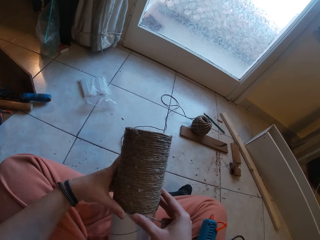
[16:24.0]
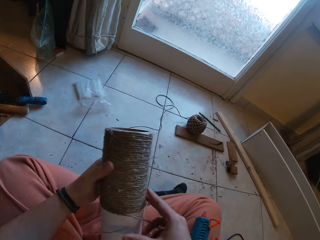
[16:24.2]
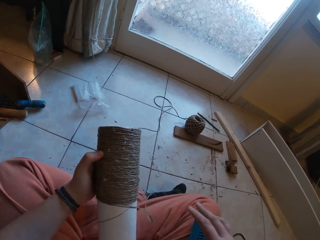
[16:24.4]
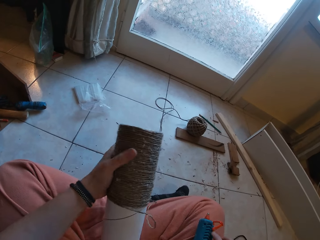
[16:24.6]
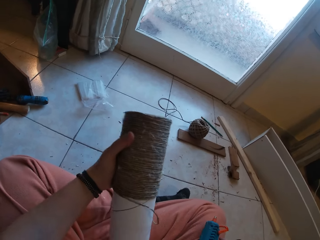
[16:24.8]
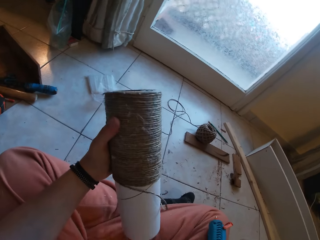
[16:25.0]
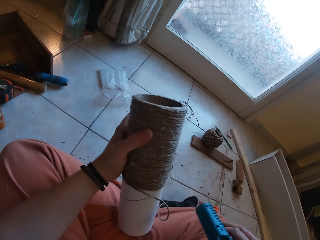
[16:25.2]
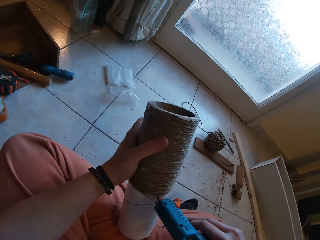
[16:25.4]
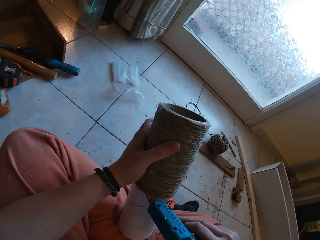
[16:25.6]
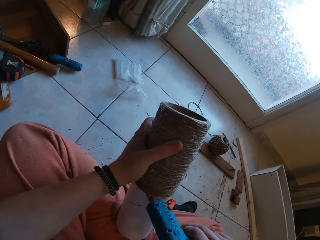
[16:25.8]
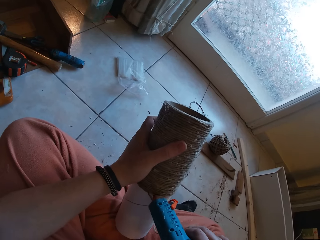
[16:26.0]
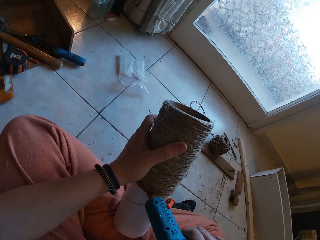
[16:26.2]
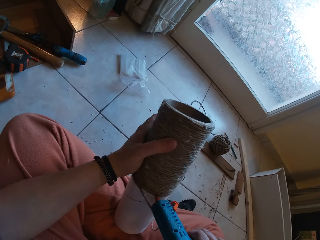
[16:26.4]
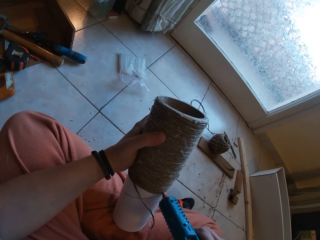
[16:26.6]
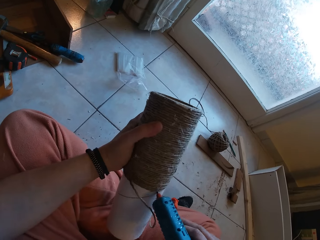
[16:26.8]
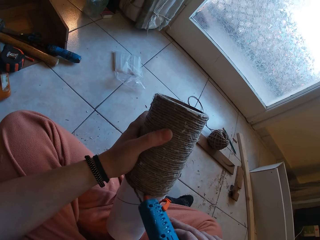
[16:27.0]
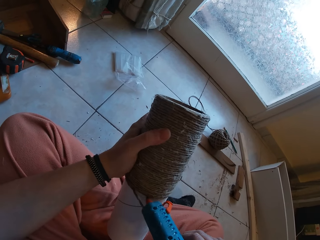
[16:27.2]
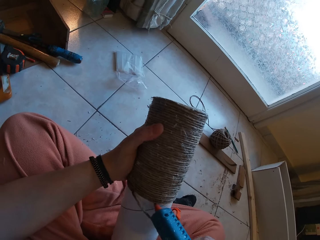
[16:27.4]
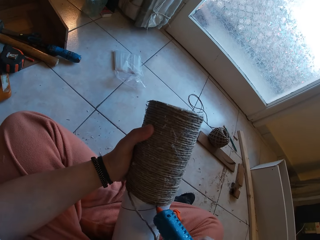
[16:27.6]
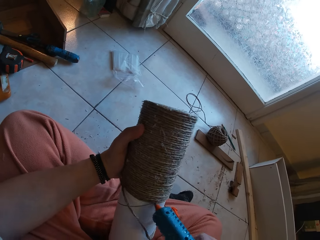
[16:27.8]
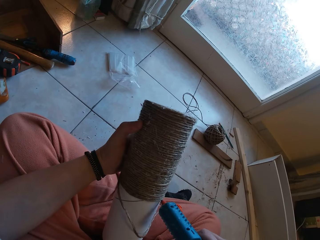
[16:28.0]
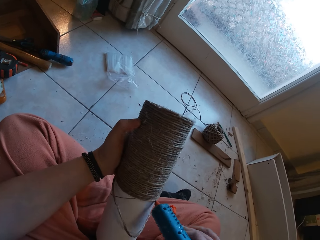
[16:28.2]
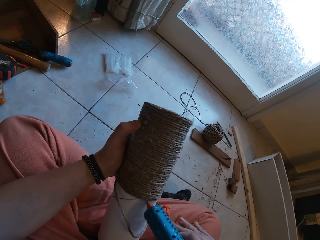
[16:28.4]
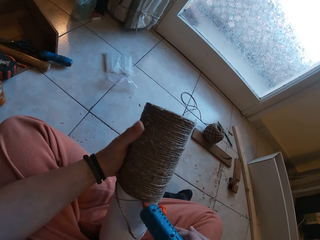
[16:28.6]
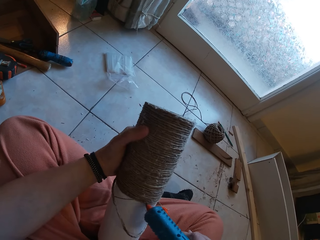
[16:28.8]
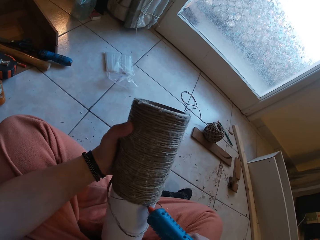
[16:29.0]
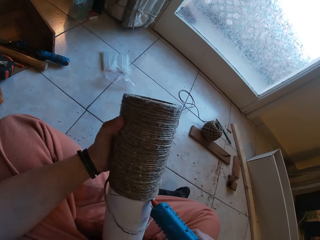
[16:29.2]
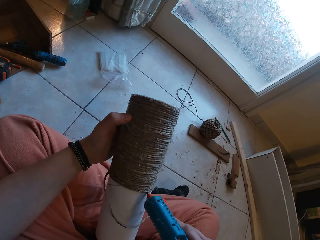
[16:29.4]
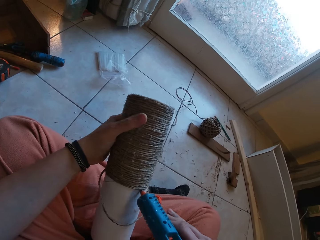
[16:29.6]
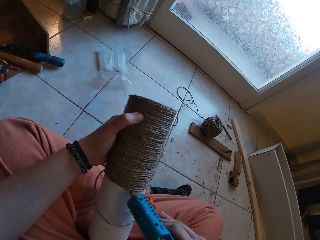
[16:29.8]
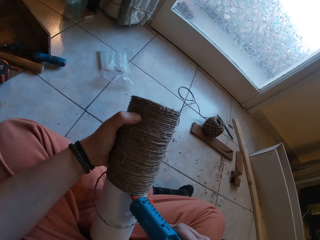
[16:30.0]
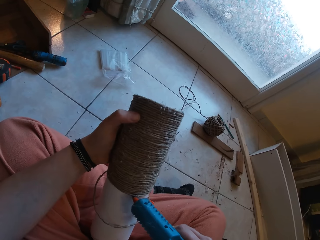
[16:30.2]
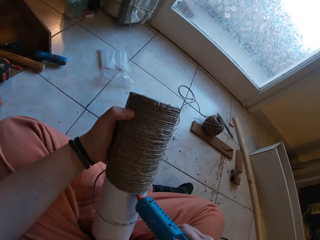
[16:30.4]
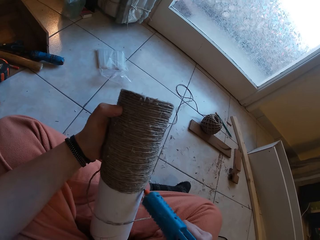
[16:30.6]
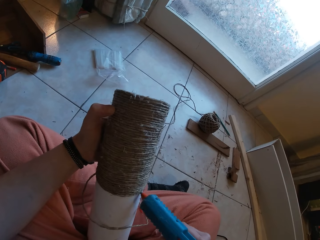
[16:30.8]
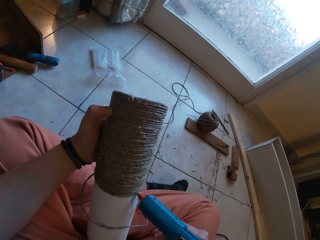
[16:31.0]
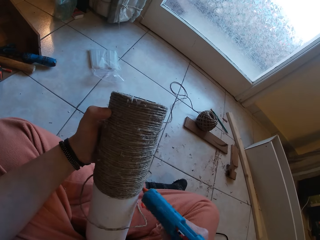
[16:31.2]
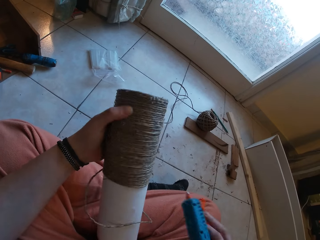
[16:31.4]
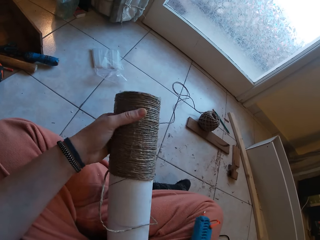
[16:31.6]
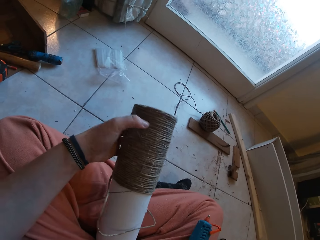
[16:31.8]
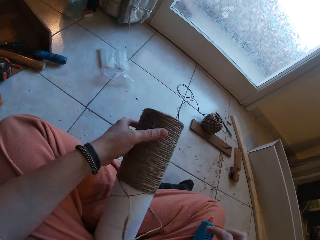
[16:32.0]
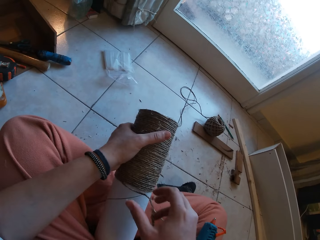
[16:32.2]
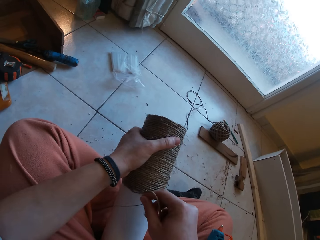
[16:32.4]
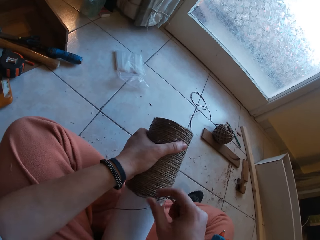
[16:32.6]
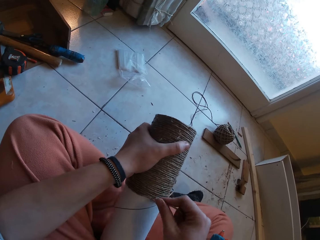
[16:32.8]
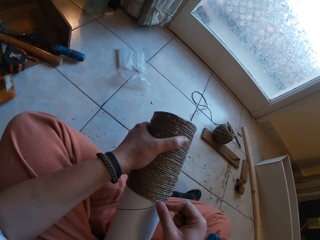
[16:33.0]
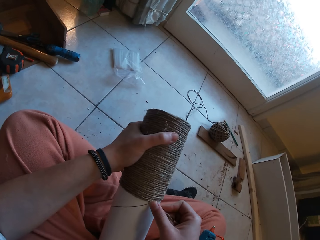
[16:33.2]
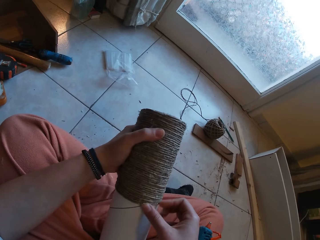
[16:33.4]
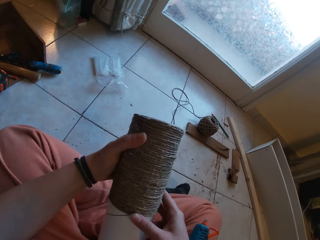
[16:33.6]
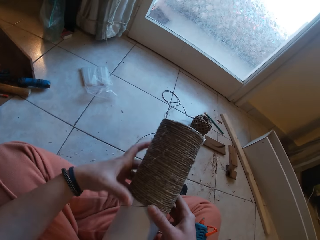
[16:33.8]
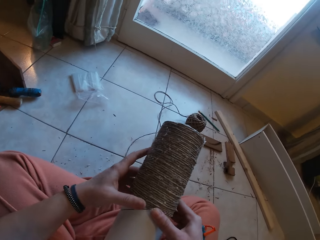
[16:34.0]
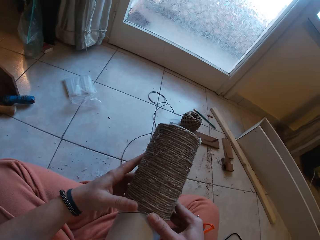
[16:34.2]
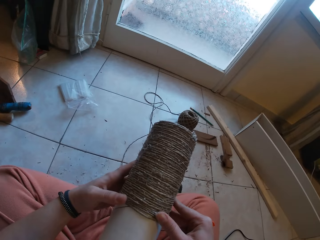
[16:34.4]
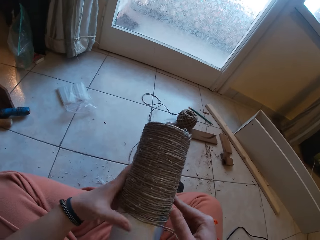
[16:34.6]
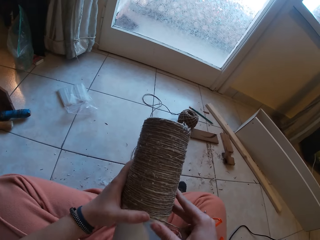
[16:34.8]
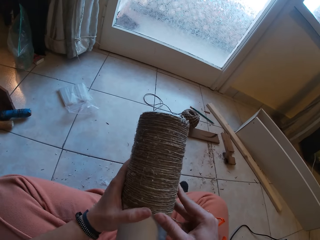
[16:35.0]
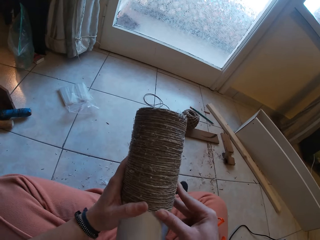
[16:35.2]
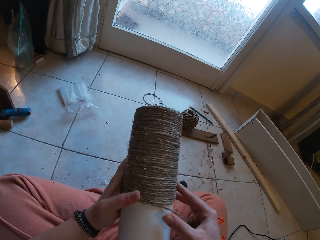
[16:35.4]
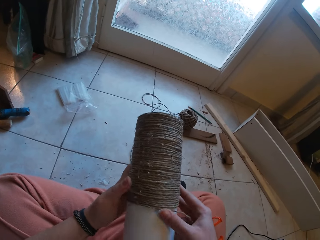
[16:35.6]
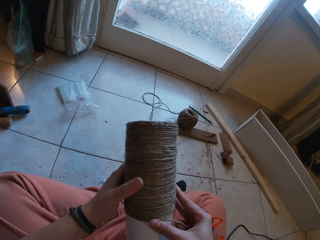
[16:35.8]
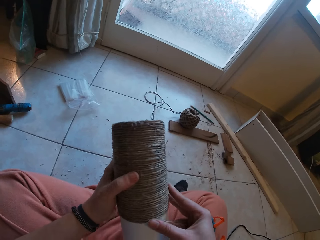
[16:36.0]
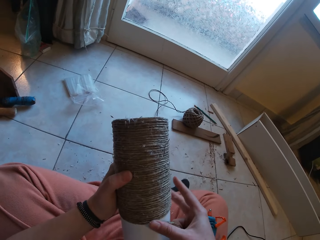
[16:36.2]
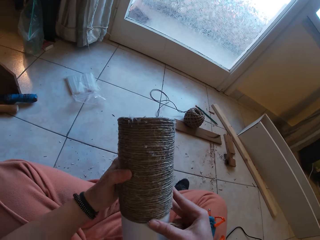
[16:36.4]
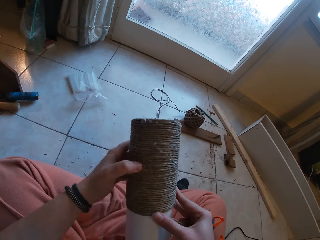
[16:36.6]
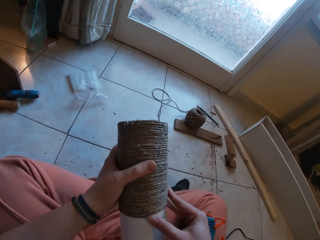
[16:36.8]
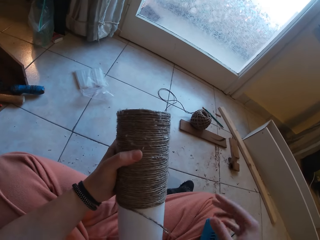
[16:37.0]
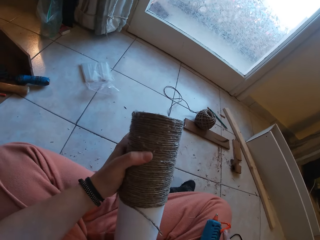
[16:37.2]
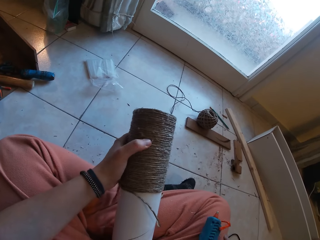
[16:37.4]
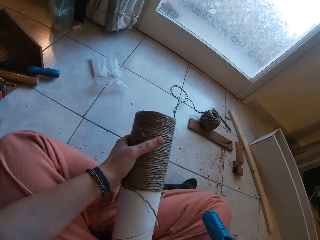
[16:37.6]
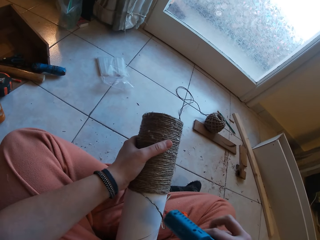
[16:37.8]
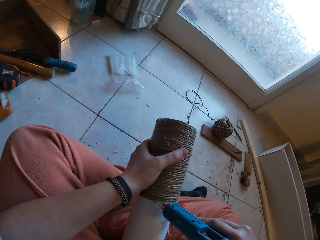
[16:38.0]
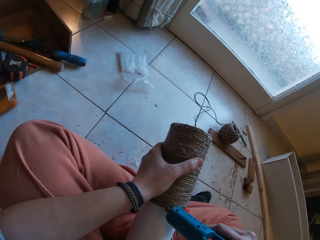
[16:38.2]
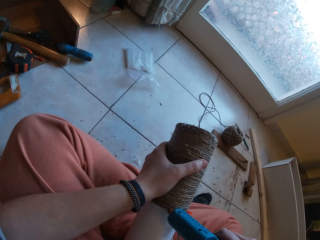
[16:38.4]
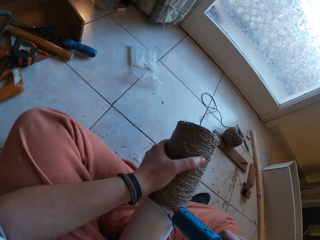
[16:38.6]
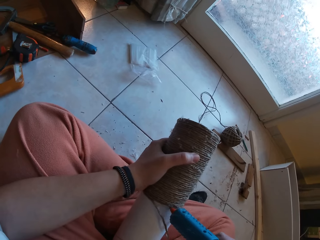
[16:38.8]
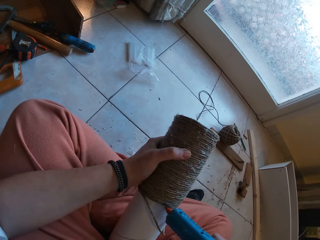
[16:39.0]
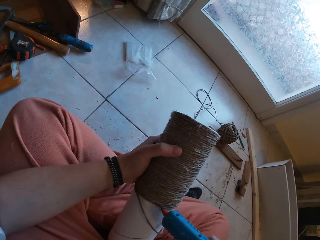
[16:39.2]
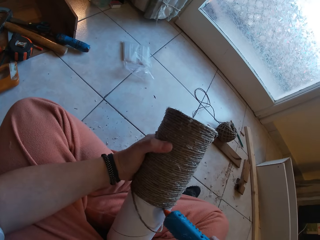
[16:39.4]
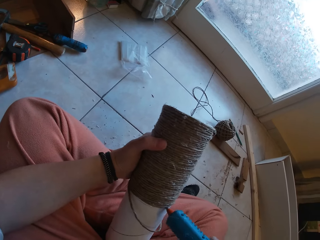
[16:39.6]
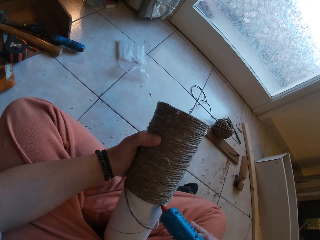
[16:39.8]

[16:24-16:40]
The camera wearer picks up the glue gun from his right leg with his right hand. He applies glue from the glue gun in his right hand to the cardboard tube in his left hand. He drops the glue gun on his right leg. He wraps the rope around the cardboard tube with his right hand. He picks up the glue gun from his right leg with his right hand. He applies glue from the glue gun in his right hand to the cardboard tube in his left hand.

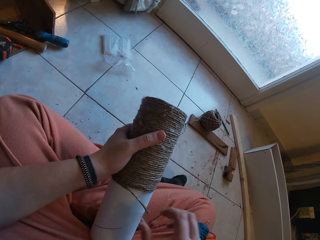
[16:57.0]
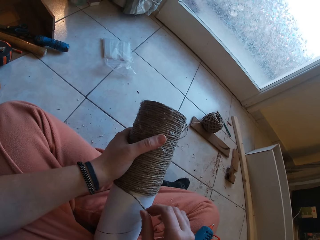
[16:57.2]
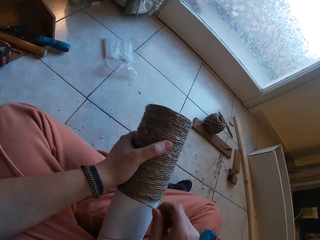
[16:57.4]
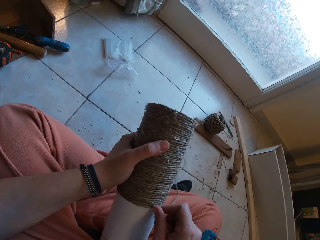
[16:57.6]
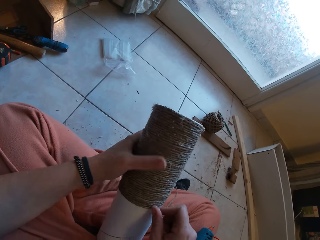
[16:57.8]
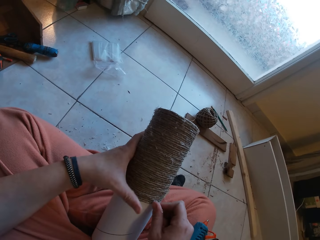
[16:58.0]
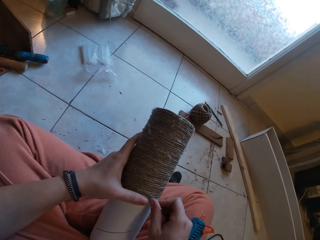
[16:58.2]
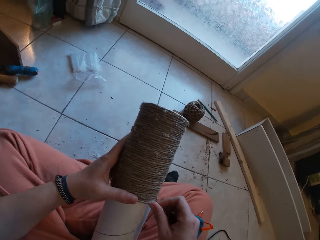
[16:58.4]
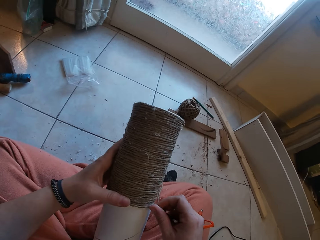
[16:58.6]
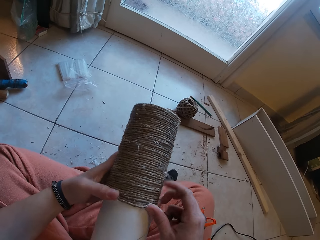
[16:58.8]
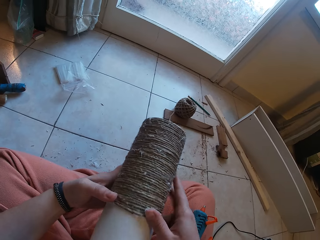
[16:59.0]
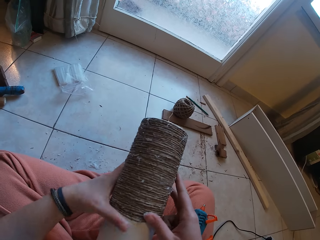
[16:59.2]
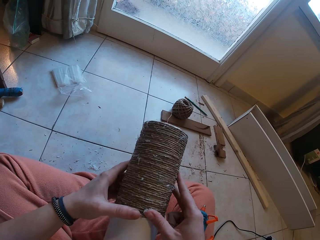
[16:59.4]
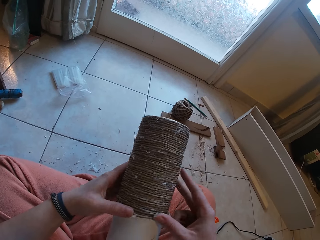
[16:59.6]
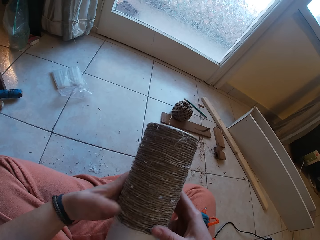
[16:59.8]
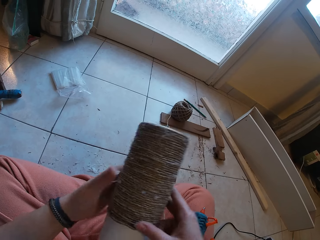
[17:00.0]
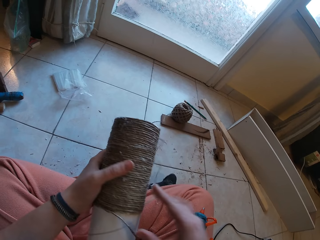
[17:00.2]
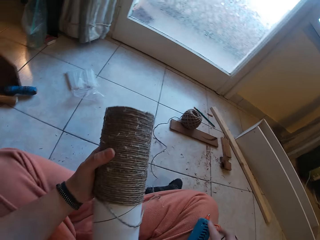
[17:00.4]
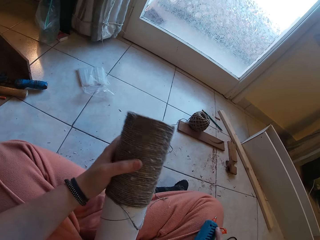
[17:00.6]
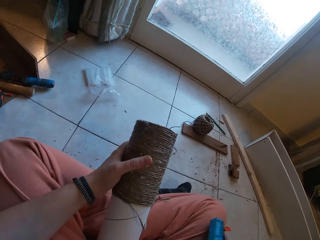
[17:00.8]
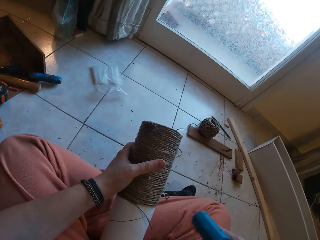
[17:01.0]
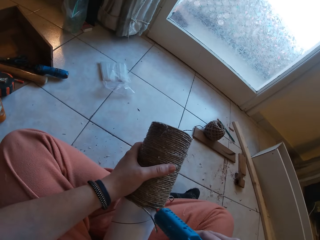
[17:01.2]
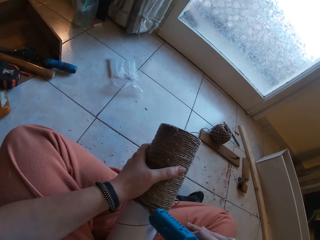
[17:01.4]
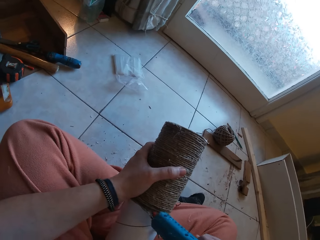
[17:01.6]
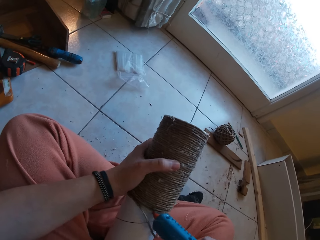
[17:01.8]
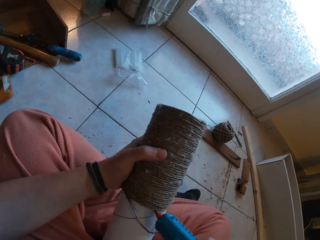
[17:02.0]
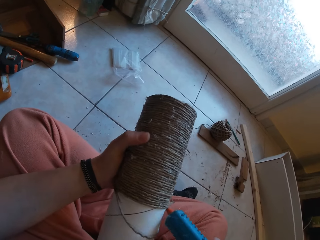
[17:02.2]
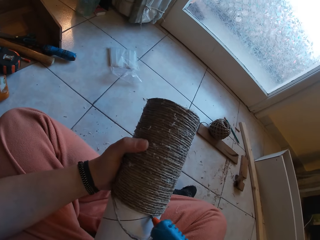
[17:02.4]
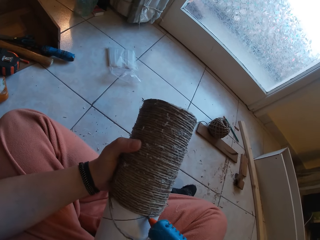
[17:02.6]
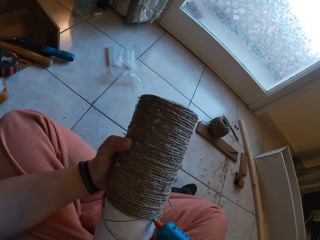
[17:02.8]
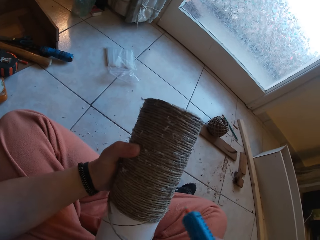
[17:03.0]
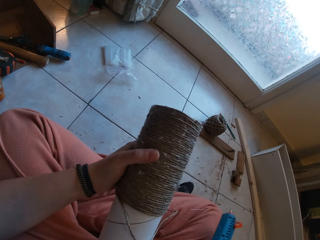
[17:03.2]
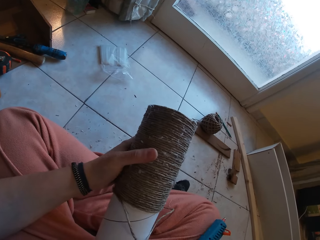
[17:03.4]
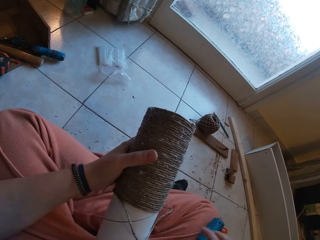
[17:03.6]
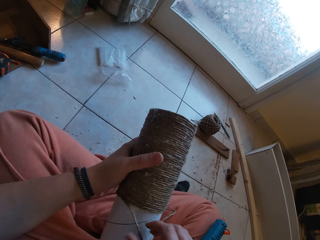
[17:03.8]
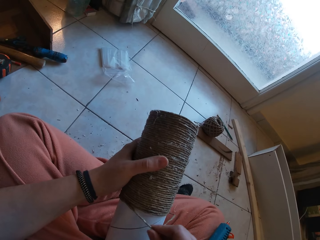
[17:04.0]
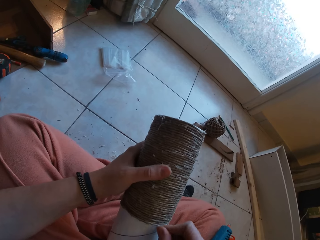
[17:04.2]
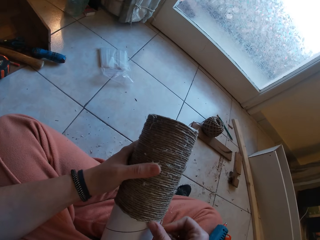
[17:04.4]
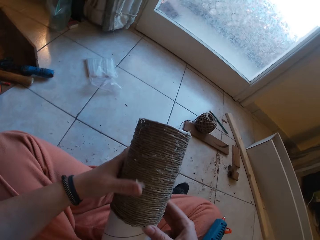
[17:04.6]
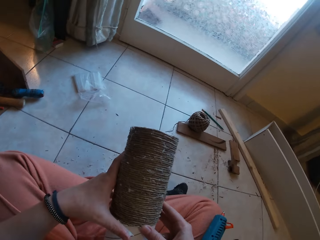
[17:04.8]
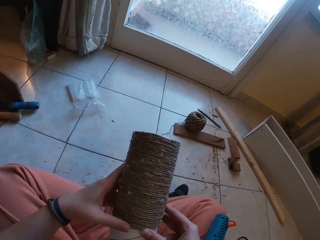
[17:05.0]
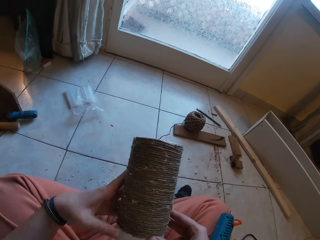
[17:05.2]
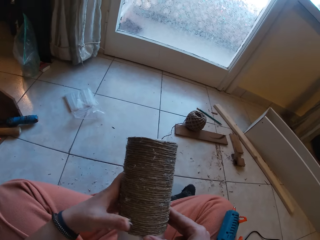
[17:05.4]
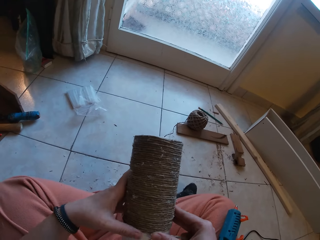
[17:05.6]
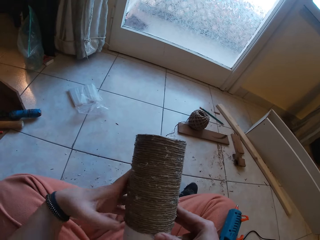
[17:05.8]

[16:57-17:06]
The camera wearer wraps the rope around the cardboard tube with his right hand. He picks up the glue gun from his right leg with his right hand. He applies glue from the glue gun in his right hand to the cardboard tube in his left hand. He drops the glue gun on his right leg. He wraps the rope around the cardboard tube with his right hand.
